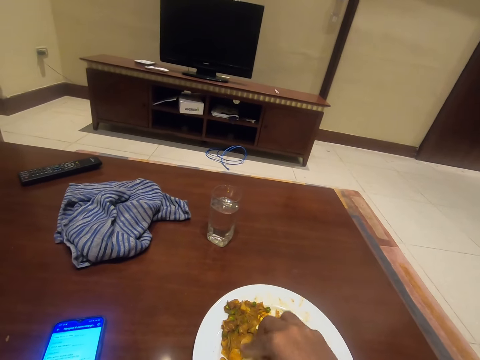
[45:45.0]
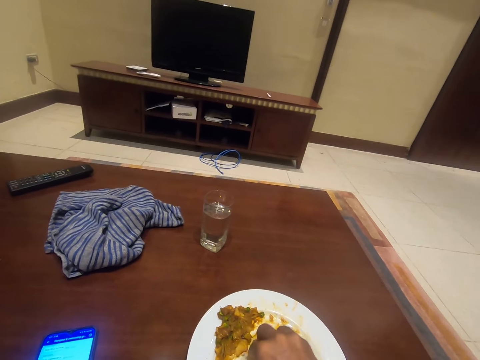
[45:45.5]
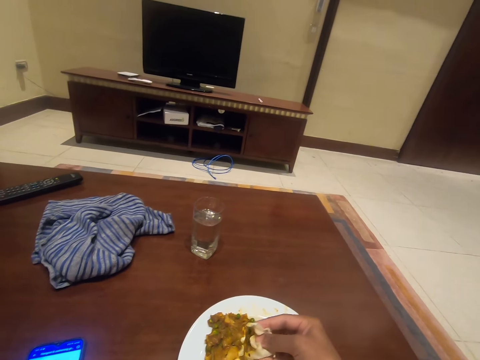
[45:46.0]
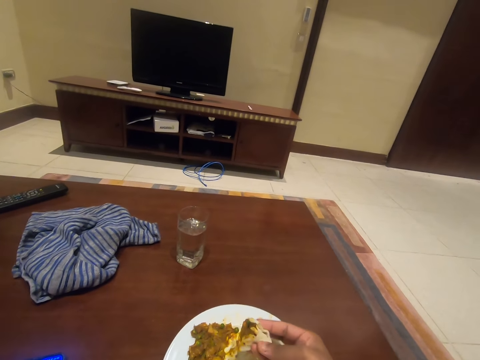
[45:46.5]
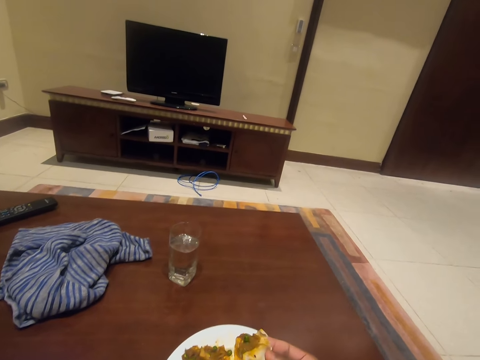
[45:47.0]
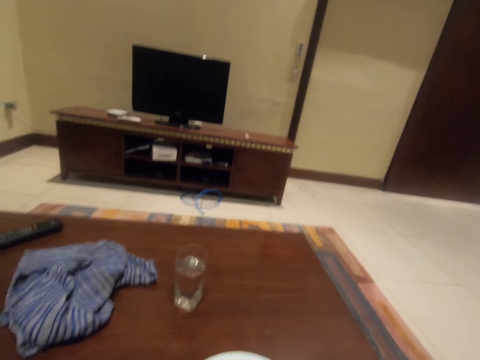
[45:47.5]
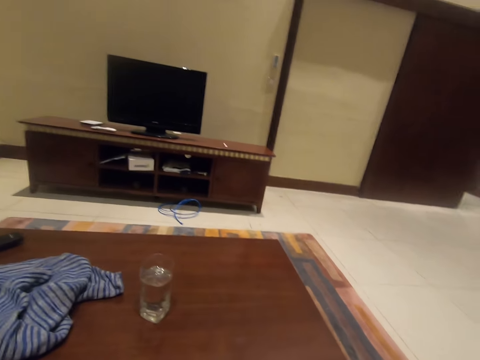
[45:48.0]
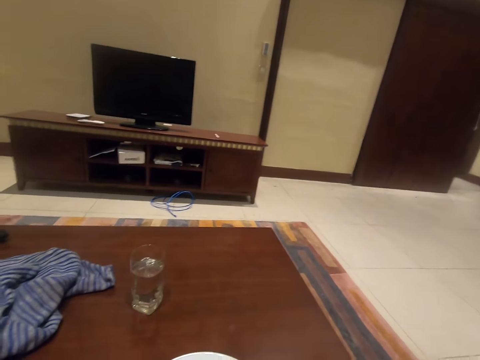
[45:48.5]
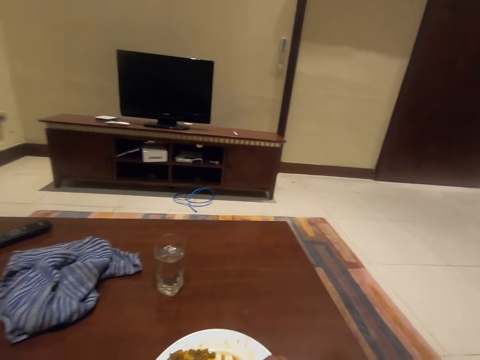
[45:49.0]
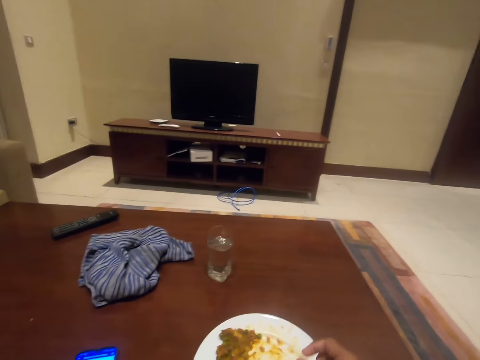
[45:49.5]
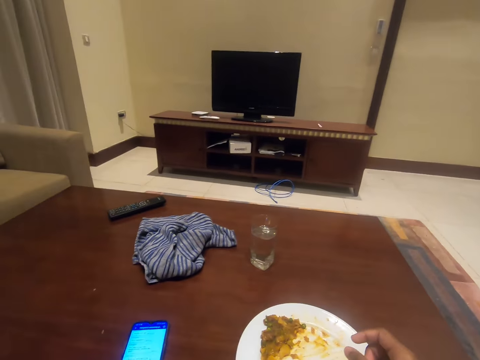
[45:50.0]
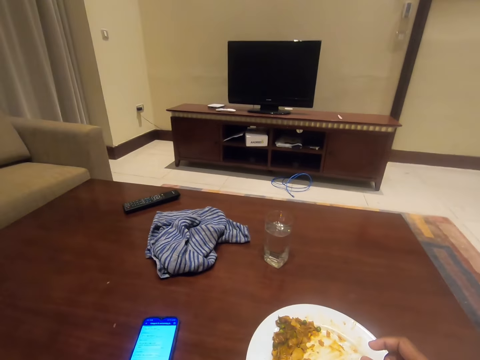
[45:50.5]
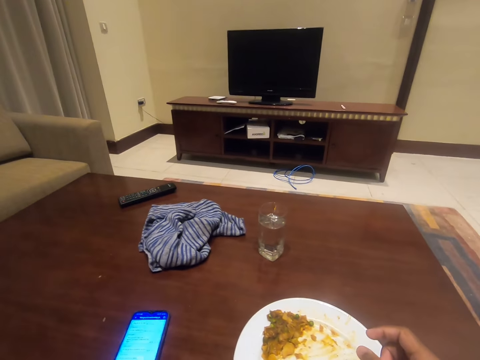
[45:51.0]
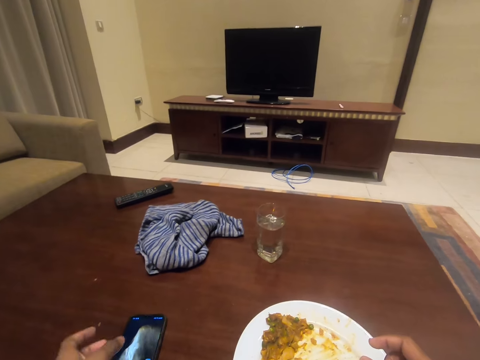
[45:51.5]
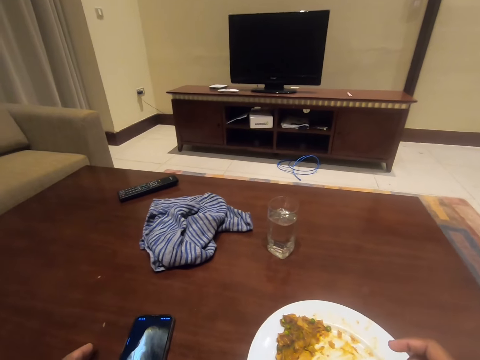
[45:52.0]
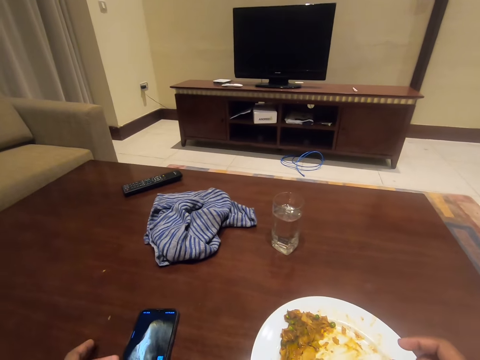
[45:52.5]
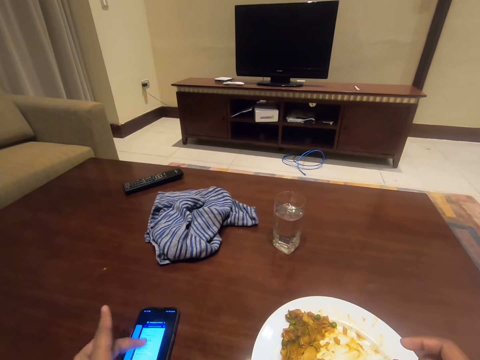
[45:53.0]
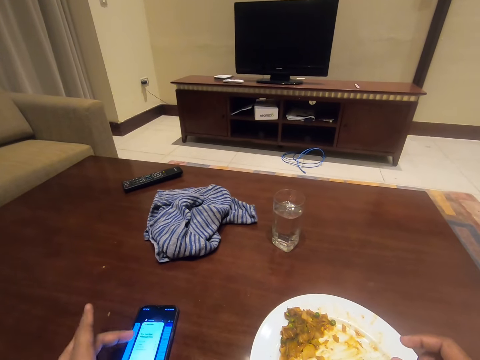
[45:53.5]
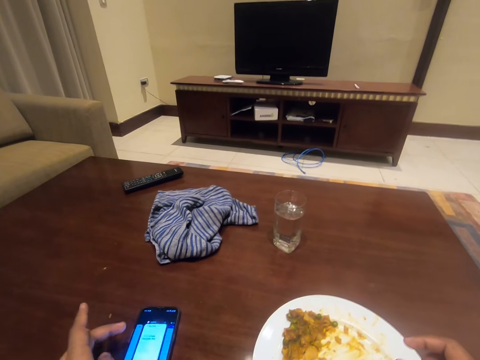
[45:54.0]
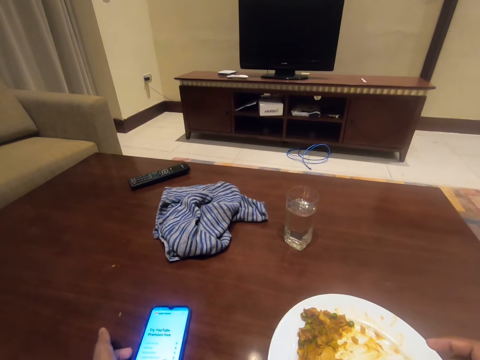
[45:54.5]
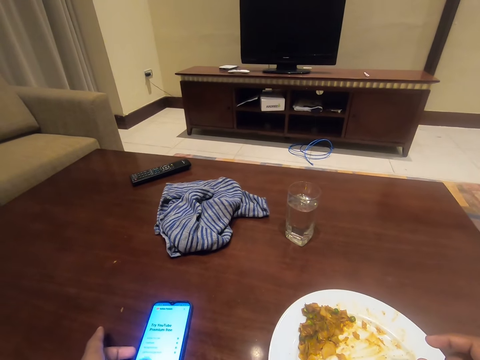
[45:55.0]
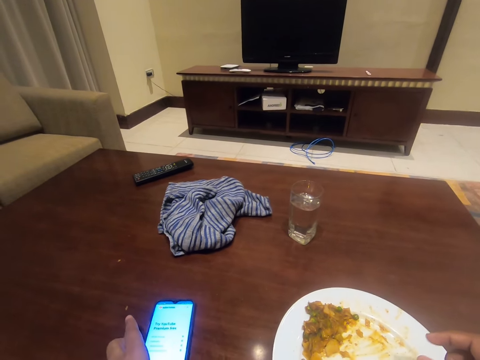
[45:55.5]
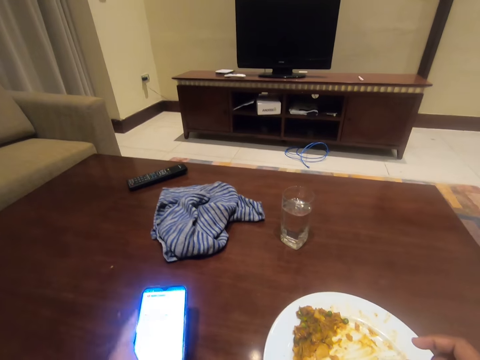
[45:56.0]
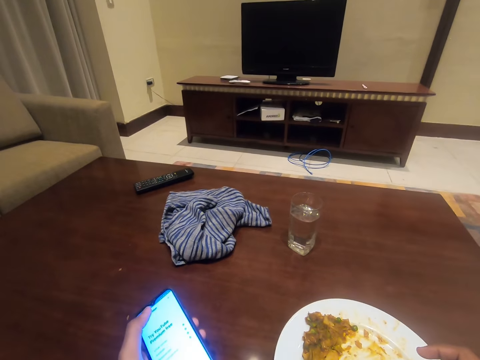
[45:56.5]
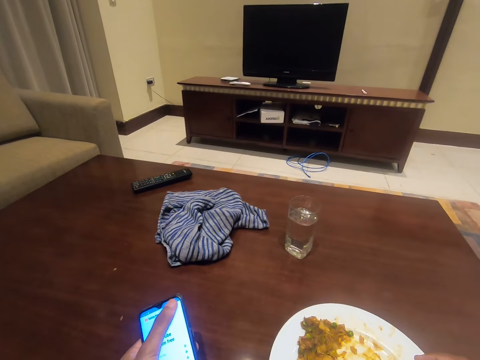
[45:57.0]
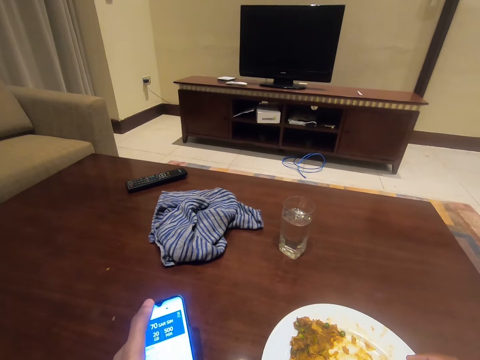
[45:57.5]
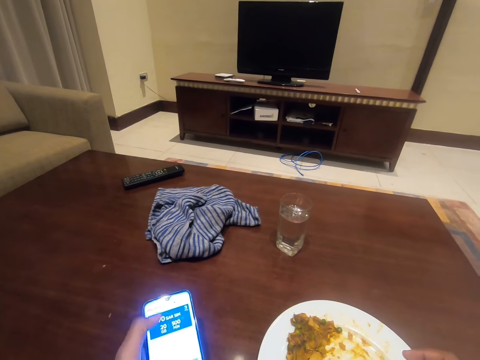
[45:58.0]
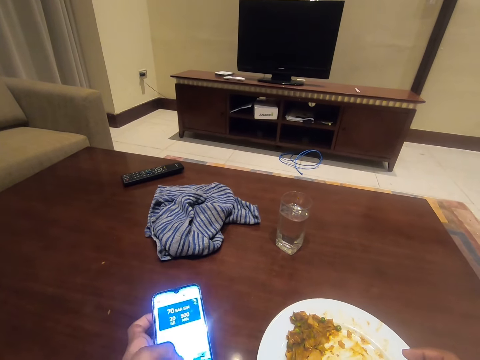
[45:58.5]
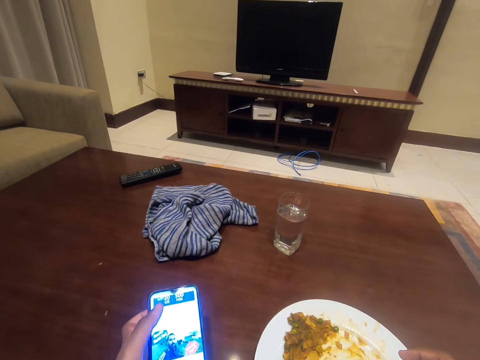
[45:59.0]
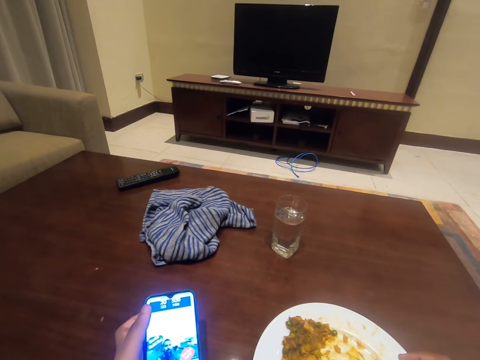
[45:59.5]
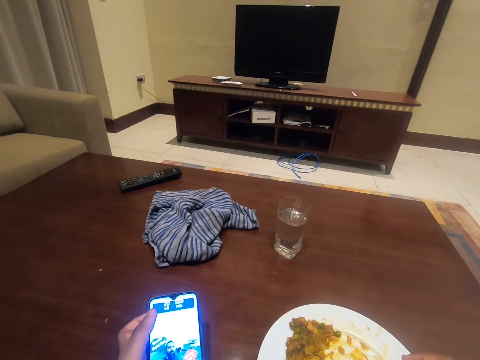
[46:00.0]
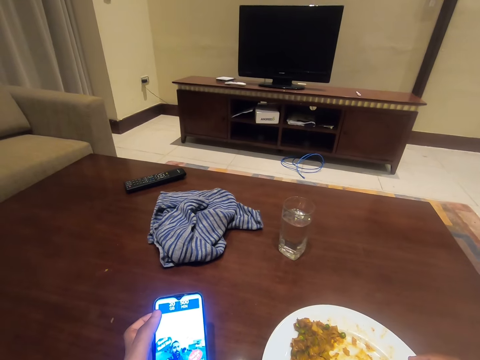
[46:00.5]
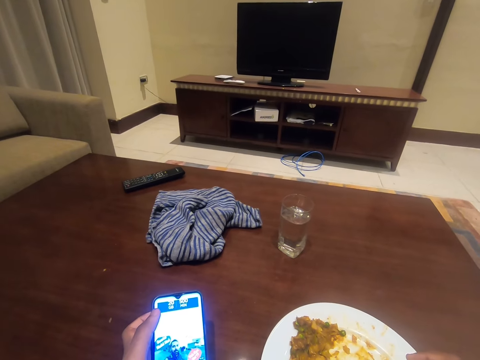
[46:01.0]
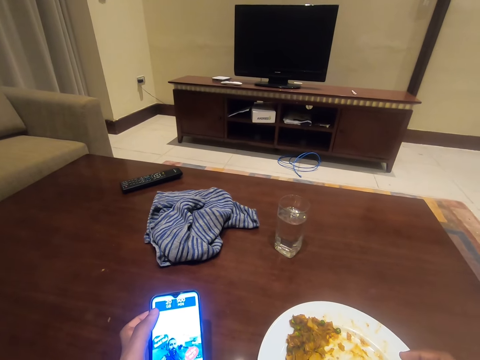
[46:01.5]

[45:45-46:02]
The camera wearer puts something in the mouth. They look around. They operate a mobile phone. They look around. They press the phone on the table. They pick up the mobile phone on the table. They operate the mobile phone. They look at the mobile phone.

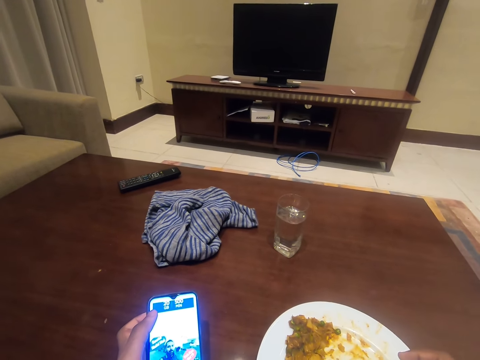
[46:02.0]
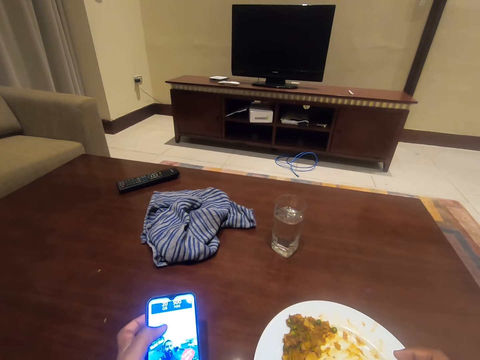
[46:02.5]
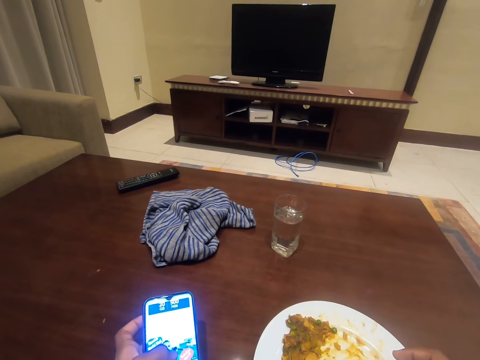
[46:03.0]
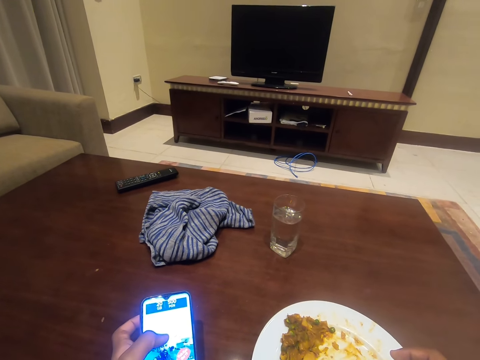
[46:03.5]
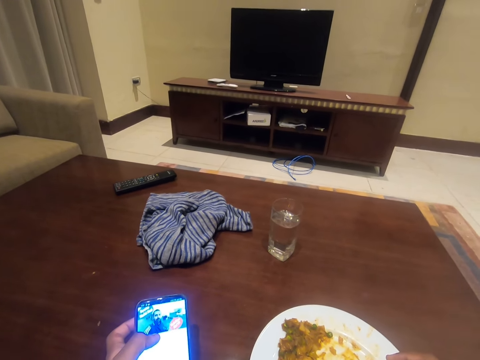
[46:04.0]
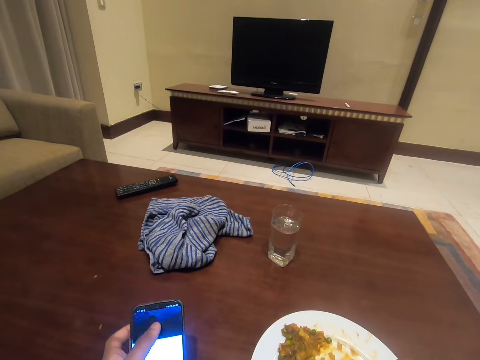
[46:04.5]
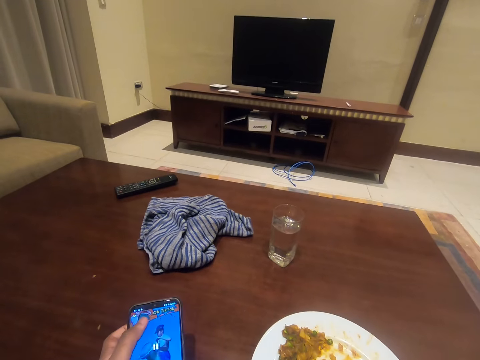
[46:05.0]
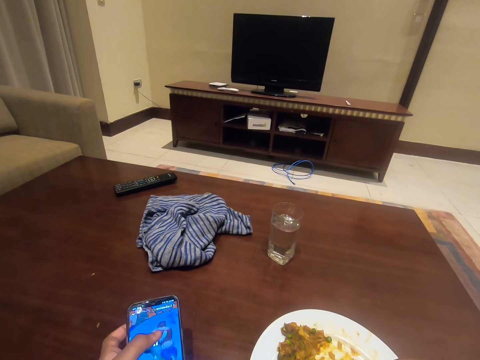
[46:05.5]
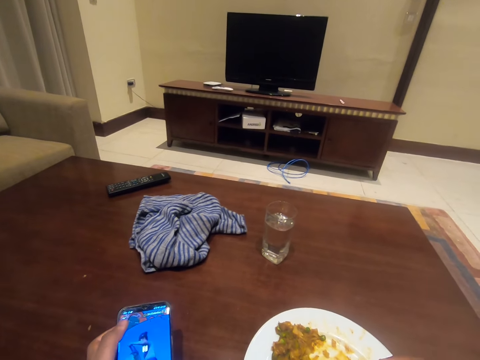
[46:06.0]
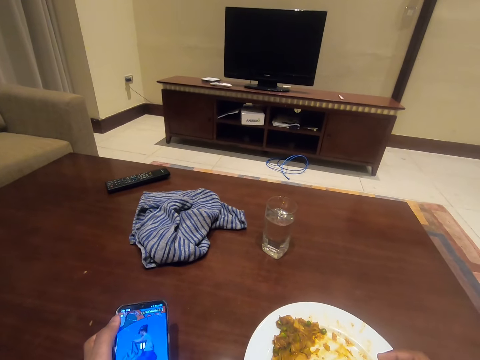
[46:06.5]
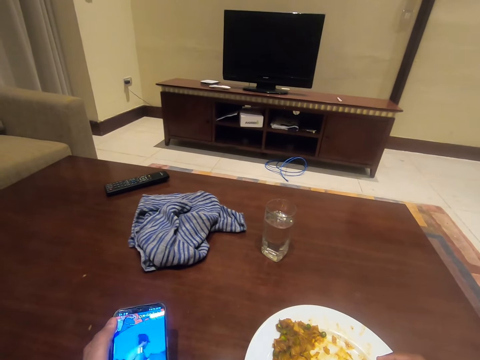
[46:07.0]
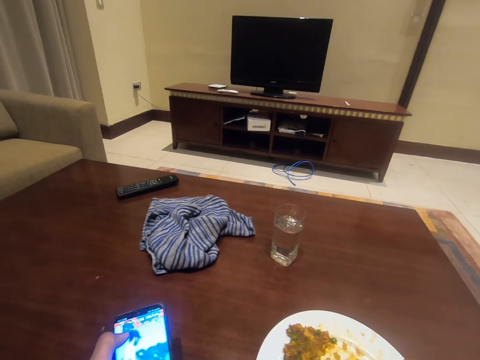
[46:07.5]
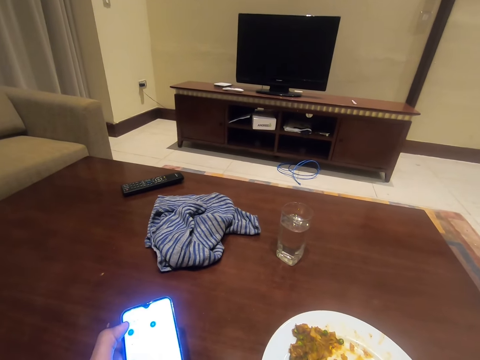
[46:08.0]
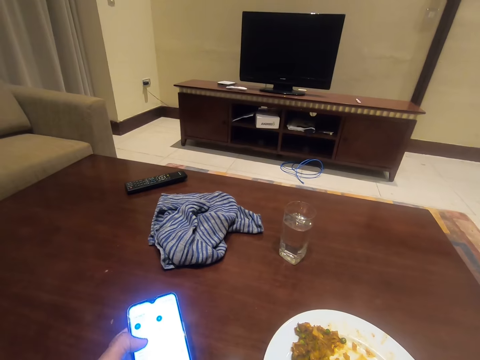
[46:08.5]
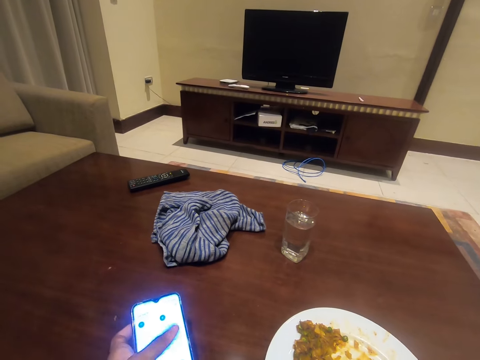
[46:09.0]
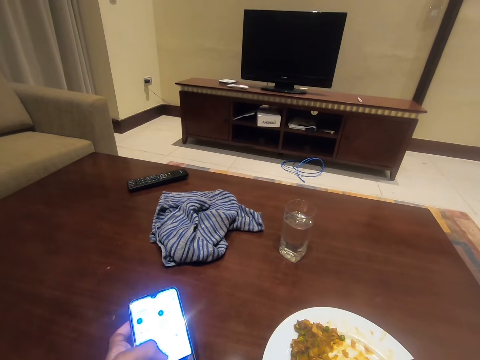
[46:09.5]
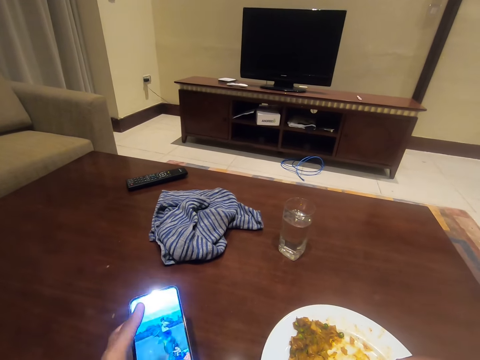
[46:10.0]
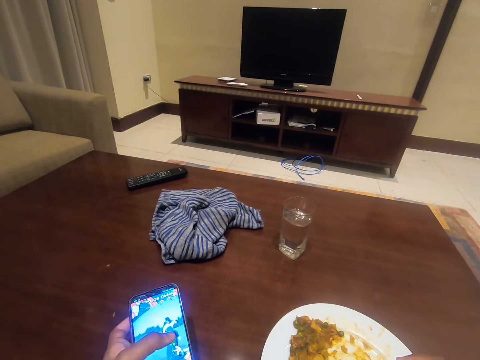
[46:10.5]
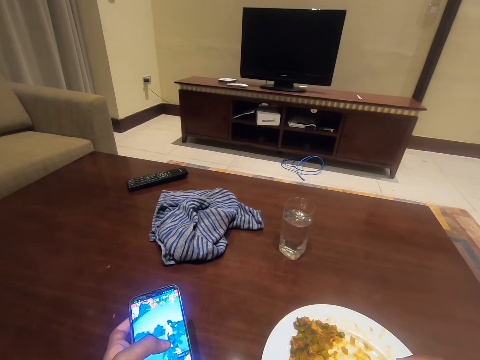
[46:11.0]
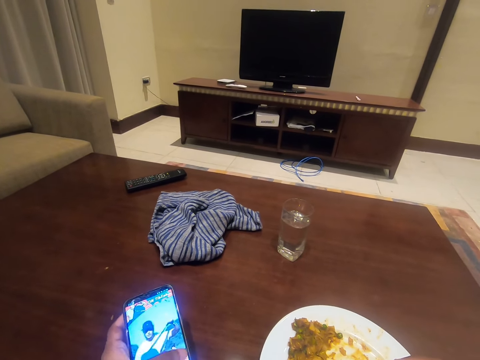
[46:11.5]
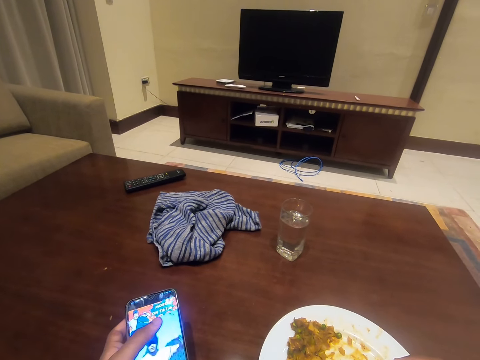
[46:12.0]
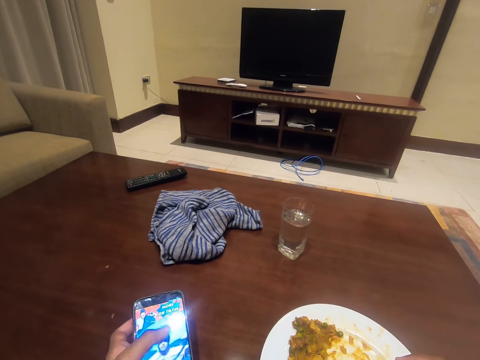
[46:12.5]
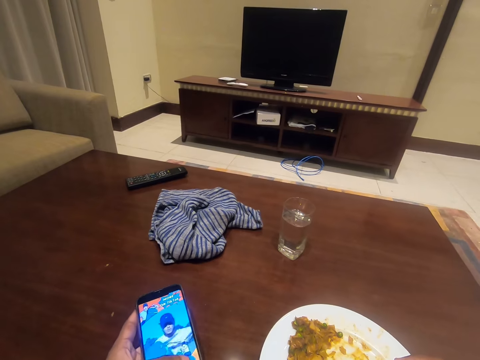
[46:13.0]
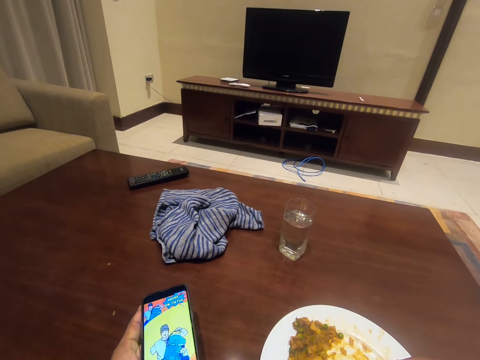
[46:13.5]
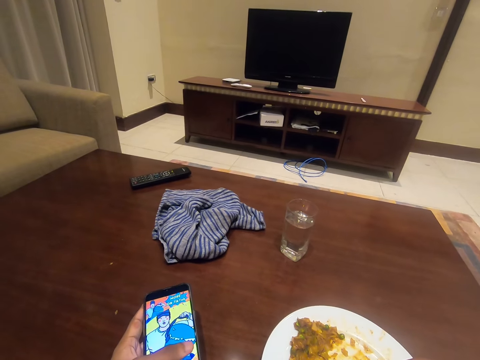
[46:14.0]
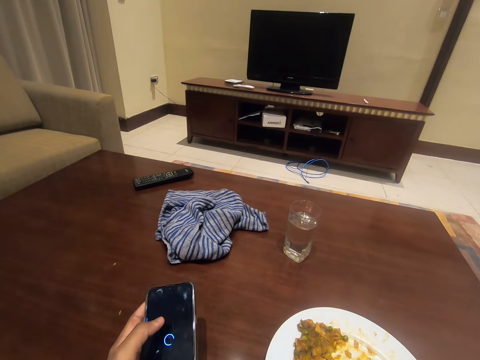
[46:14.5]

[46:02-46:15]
The camera wearer operates a mobile phone.
